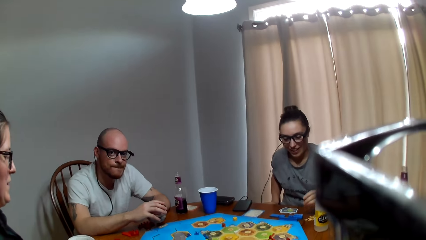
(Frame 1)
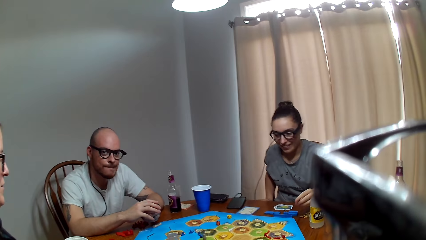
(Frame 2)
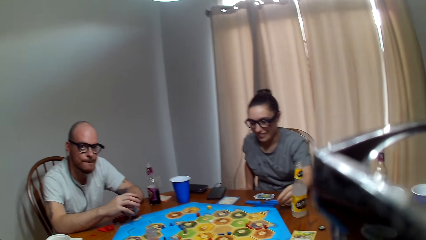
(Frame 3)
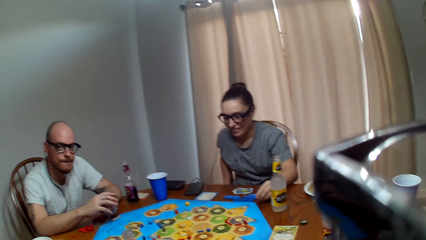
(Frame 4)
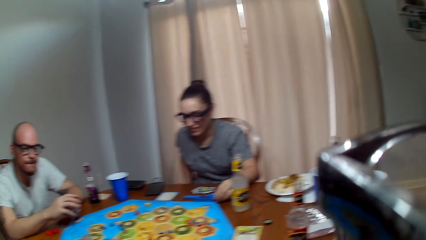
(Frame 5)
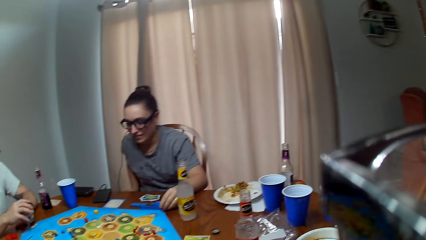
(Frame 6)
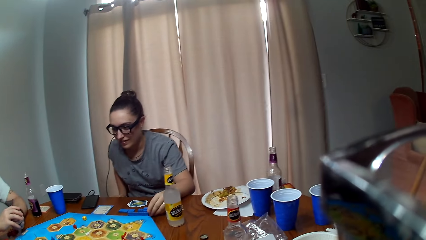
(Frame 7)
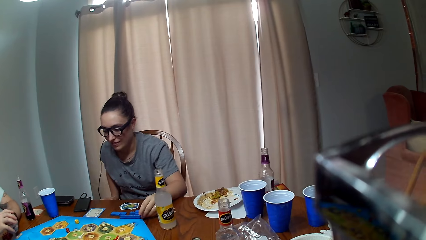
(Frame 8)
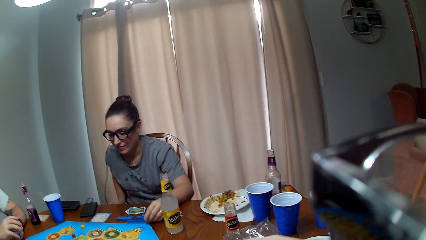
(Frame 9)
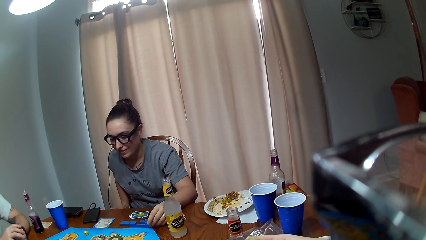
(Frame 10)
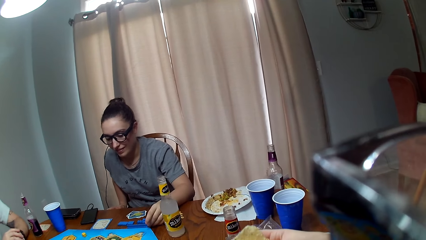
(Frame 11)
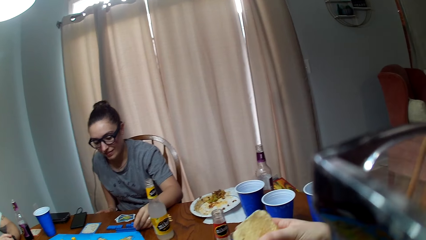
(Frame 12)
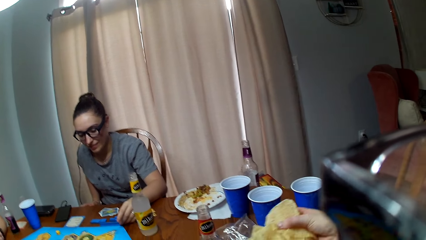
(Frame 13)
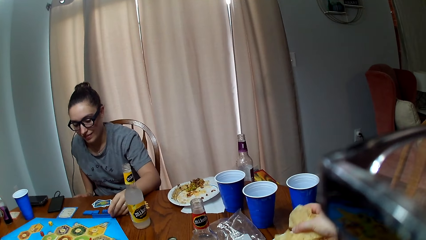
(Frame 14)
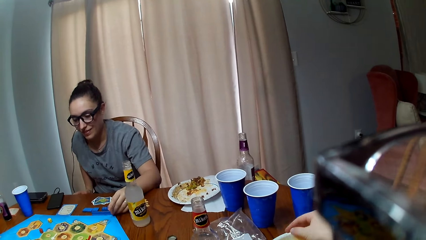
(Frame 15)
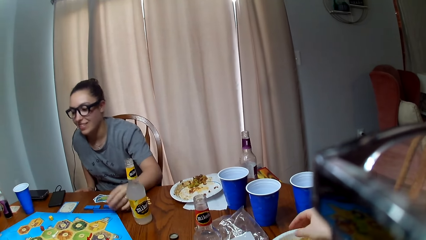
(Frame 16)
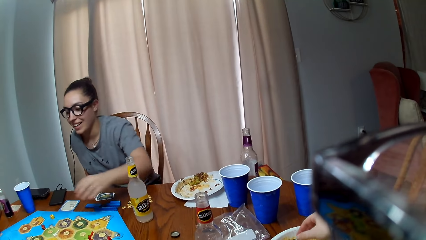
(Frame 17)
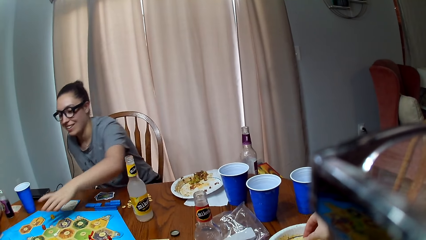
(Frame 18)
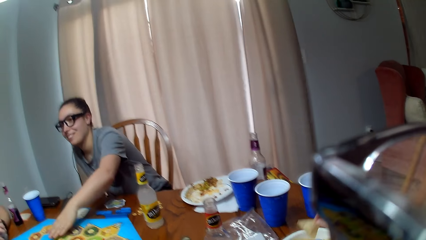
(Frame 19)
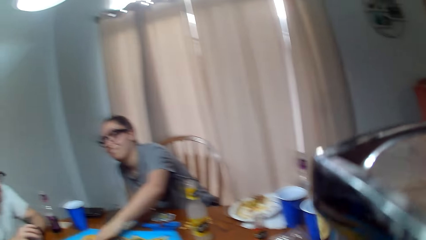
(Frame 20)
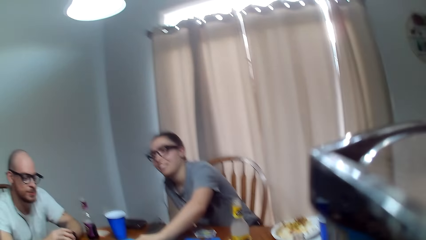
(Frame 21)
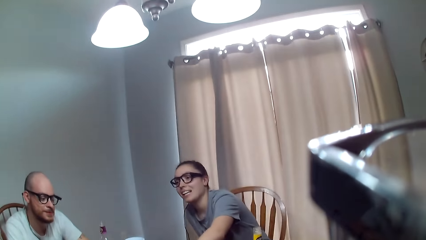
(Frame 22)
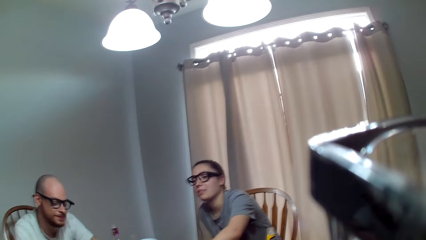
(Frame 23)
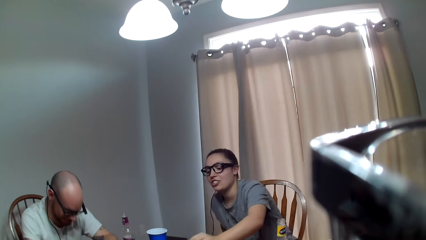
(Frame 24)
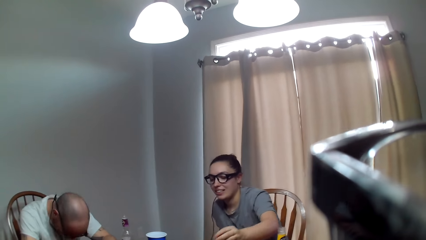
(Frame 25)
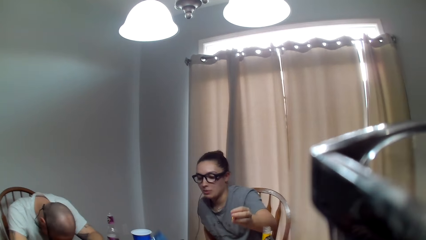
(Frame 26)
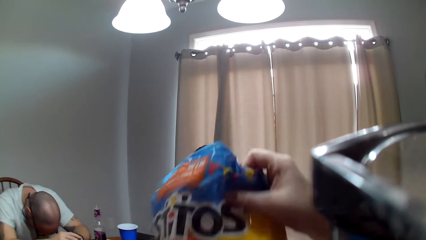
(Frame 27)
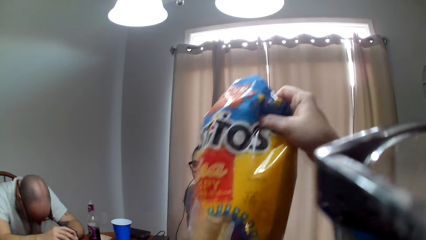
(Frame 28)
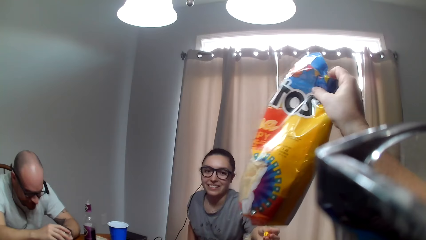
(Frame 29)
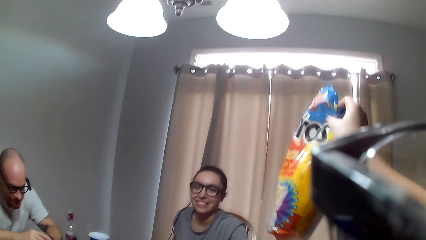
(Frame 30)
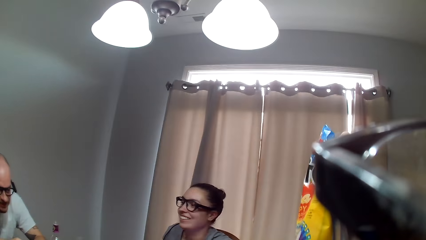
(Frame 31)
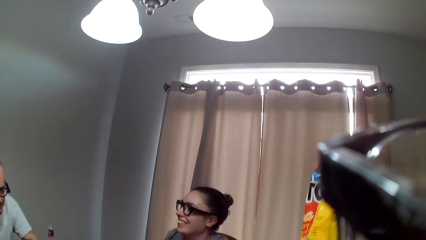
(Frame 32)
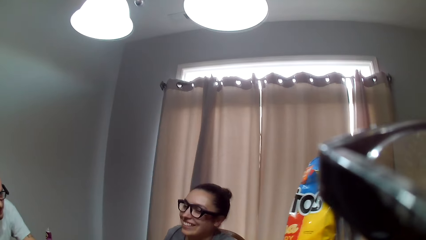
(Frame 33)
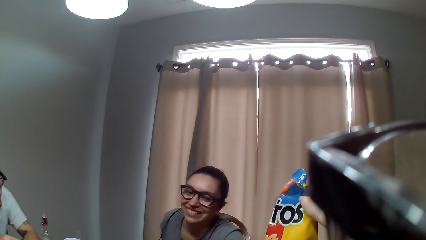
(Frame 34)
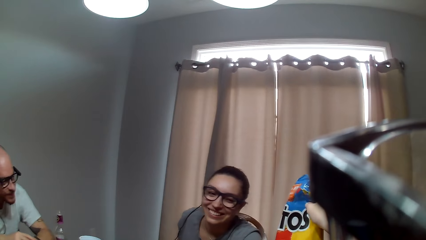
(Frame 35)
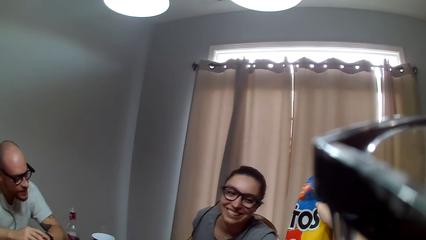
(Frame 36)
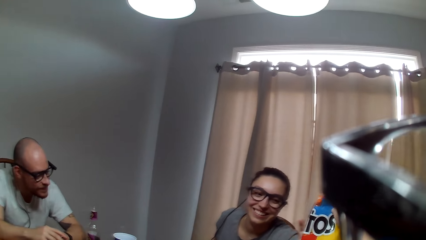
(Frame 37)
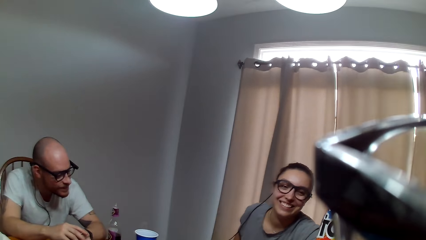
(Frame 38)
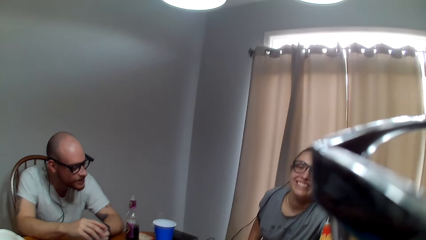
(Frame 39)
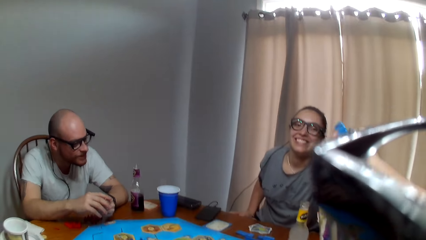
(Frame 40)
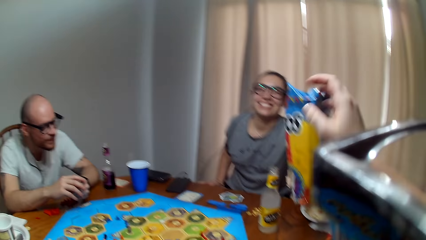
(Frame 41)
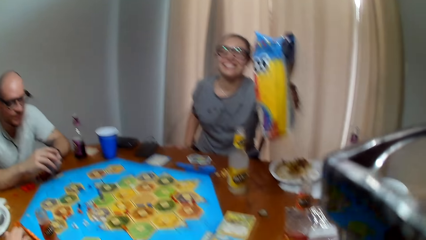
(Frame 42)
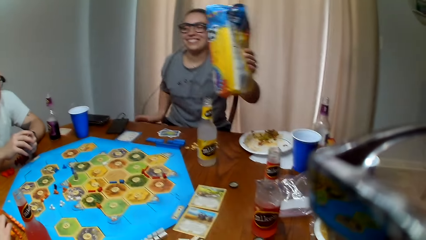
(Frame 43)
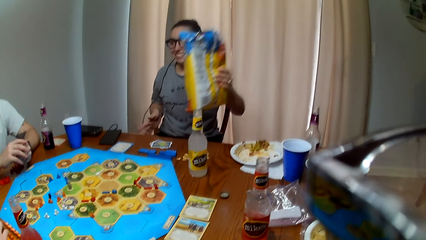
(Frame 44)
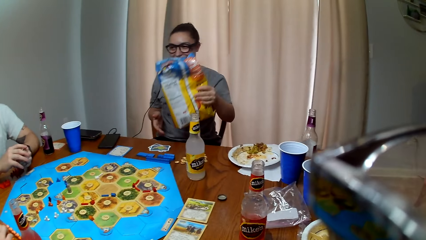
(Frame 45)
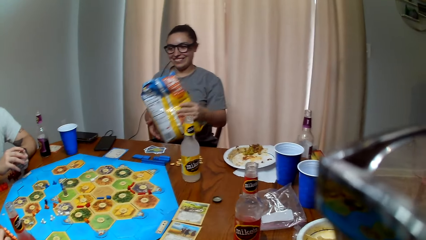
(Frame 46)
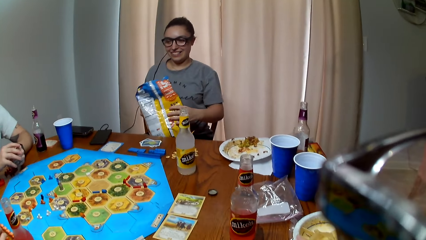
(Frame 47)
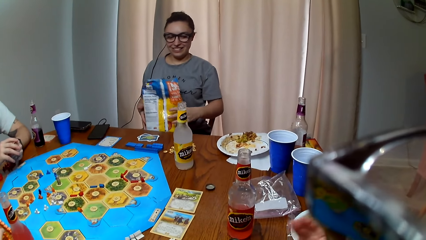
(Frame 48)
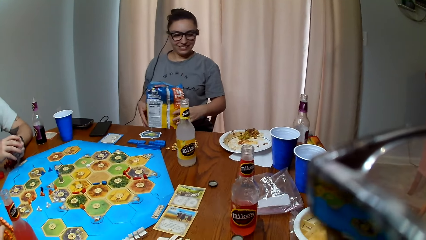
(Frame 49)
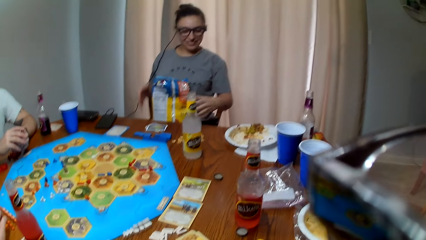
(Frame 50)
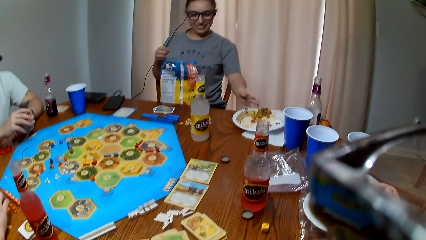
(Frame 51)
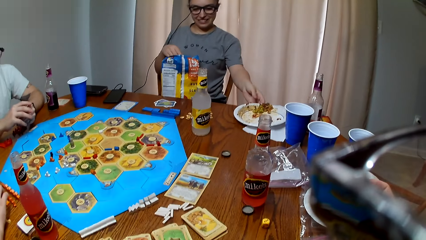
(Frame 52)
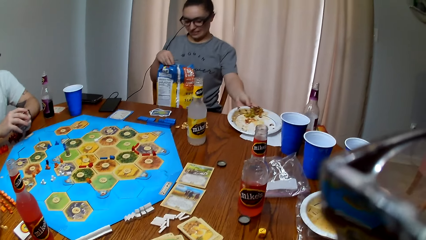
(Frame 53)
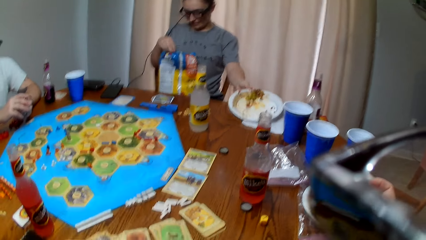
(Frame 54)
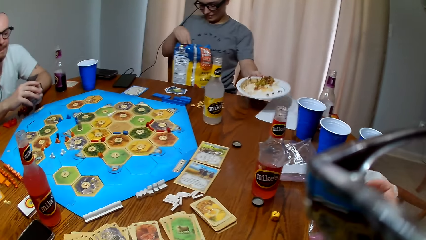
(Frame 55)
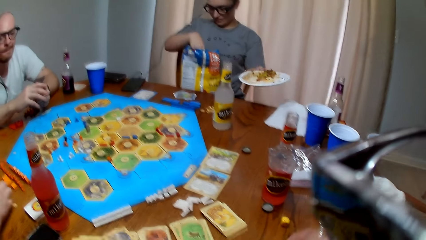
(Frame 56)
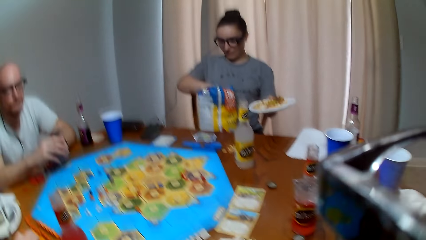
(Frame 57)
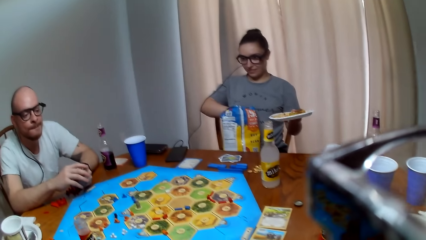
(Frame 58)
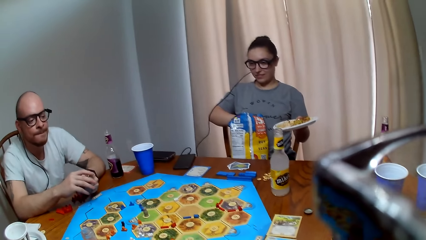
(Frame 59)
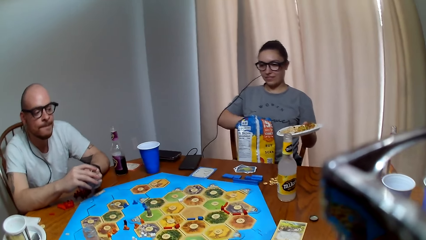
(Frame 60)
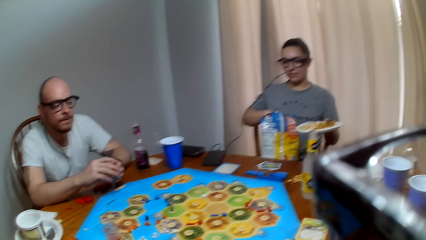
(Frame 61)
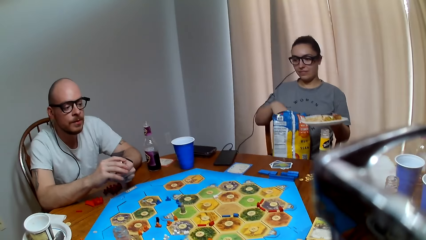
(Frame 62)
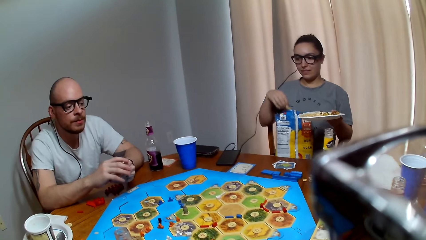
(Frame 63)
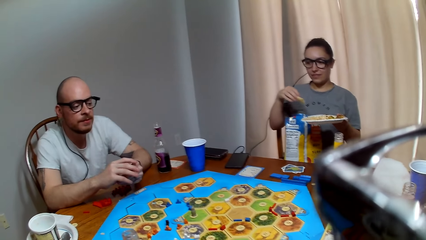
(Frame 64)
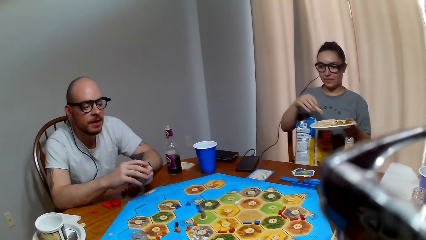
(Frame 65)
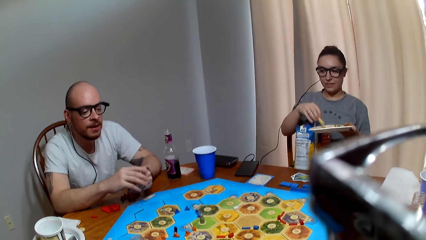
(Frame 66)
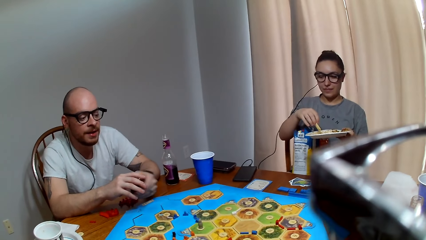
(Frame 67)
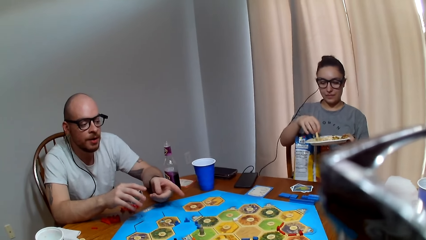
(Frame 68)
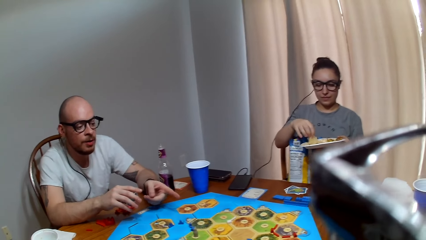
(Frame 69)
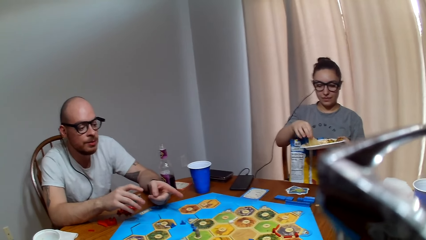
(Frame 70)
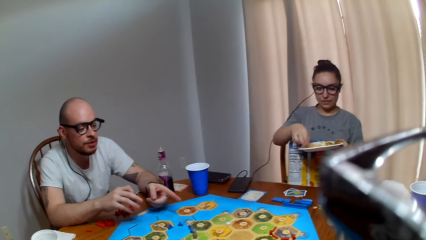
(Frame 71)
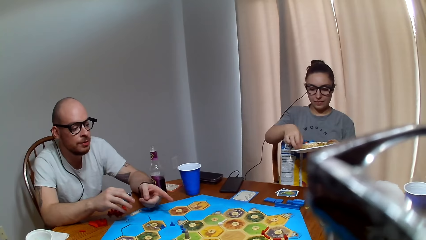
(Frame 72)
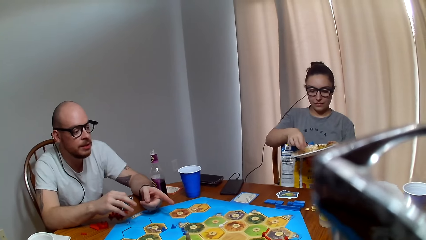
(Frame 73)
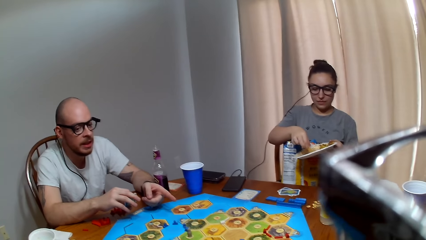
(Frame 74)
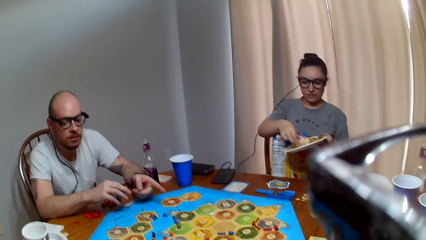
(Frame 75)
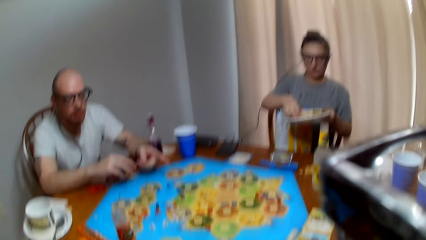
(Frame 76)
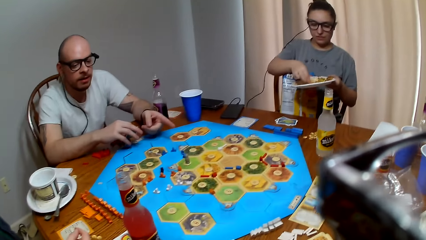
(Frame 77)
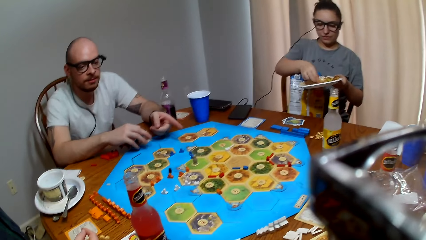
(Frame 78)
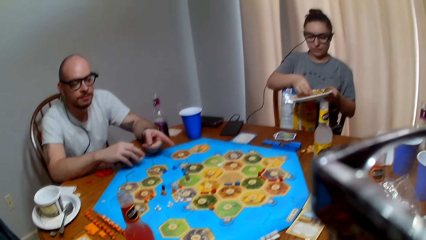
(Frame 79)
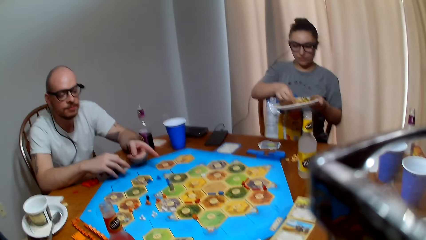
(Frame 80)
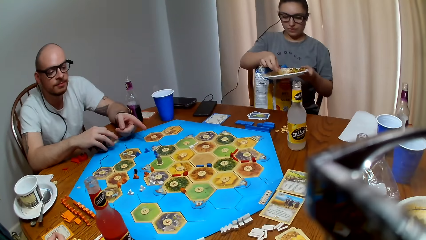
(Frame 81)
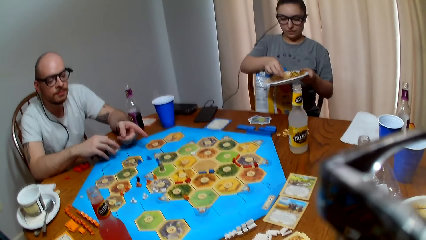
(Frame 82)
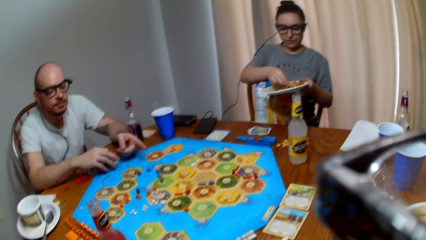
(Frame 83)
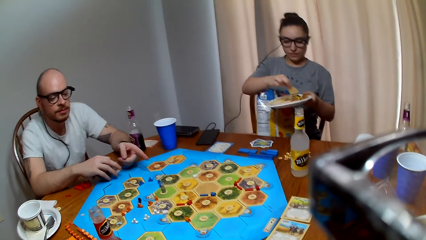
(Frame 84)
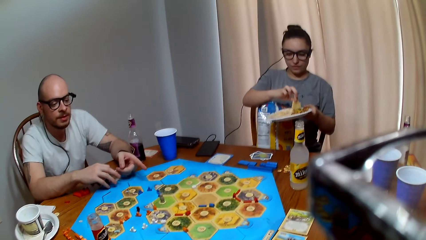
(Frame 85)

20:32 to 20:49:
A woman speaks to another woman. The camera wearer puts chips in the bowl. The other woman speaks to the first woman. The camera wearer lifts the pack of chips. They hand over the pack of chips to the other woman. The other woman picks the pack of chips from the camera wearer. The camera wearer makes a sound. The other woman picks a plate with something on the table, and puts her hand in the pack of chips. The camera wearer makes a remark. A man speaks. The man points on the game board. The other woman scoops food with the piece of chips. The camera wearer converses with the man.
